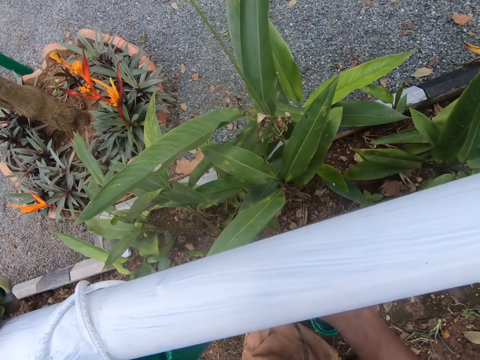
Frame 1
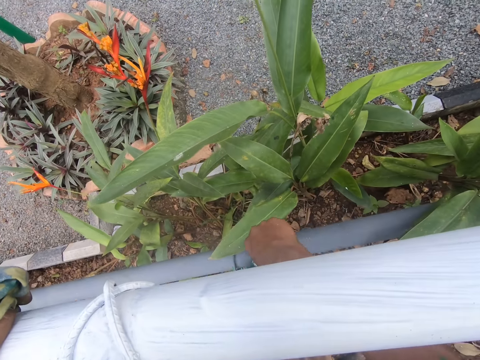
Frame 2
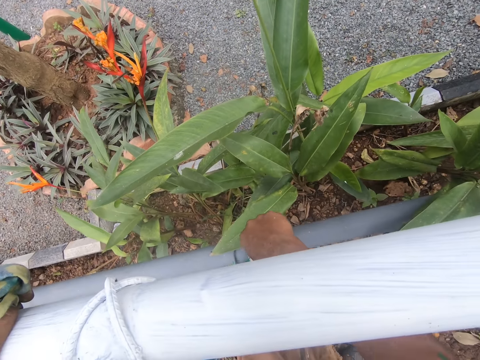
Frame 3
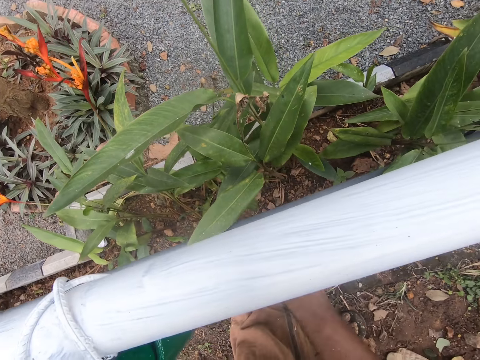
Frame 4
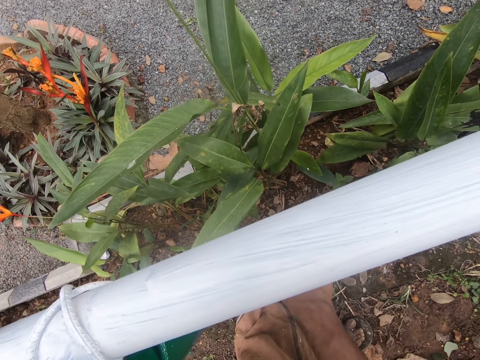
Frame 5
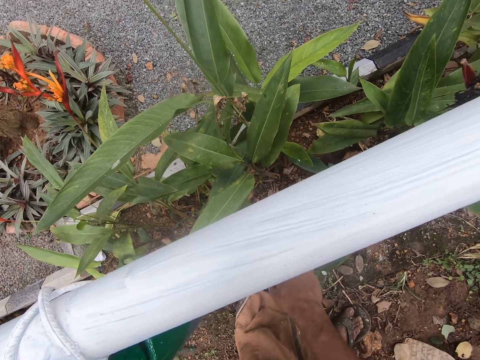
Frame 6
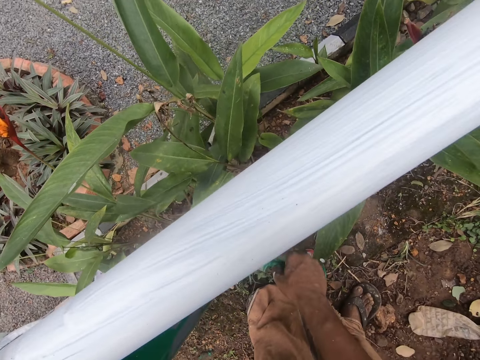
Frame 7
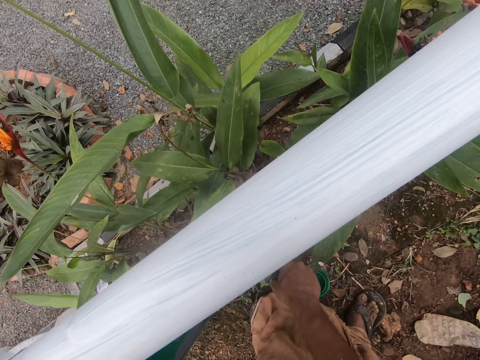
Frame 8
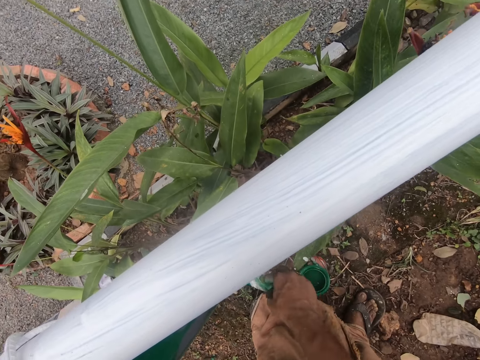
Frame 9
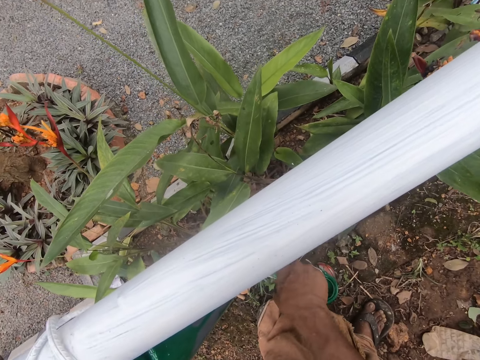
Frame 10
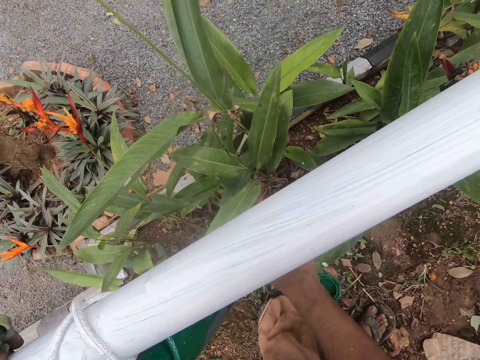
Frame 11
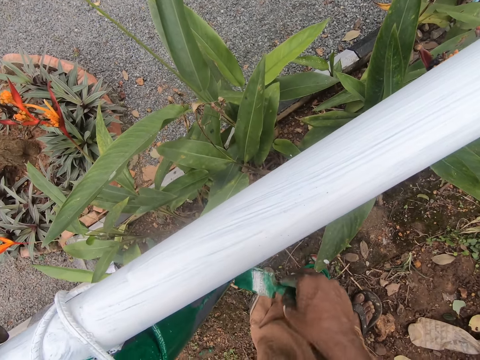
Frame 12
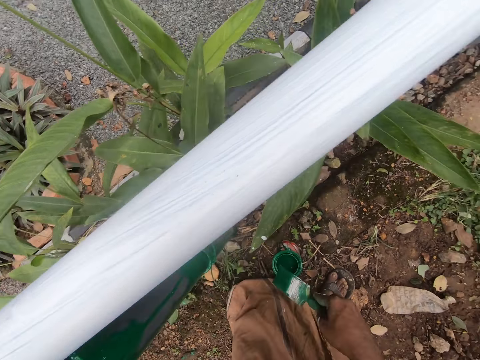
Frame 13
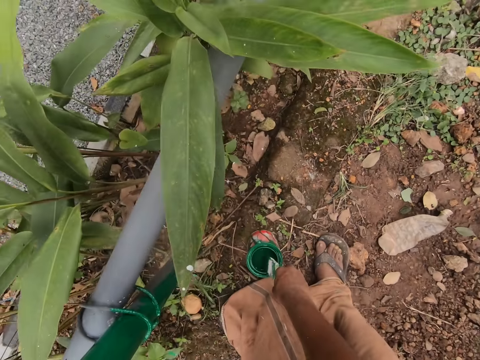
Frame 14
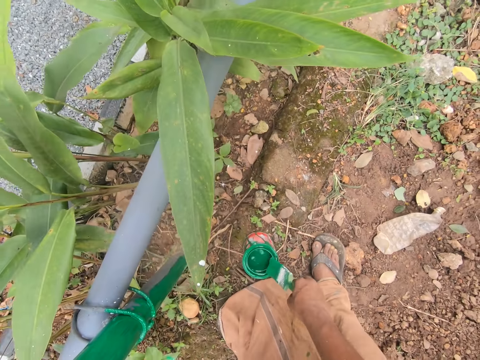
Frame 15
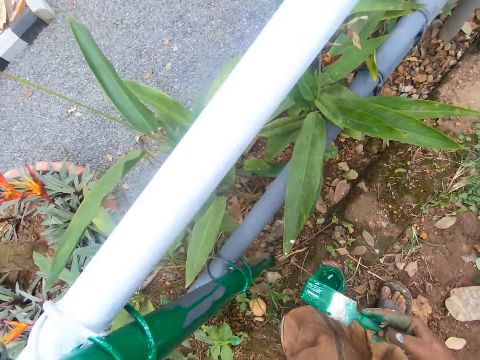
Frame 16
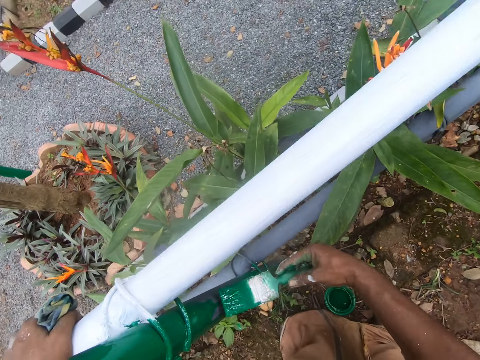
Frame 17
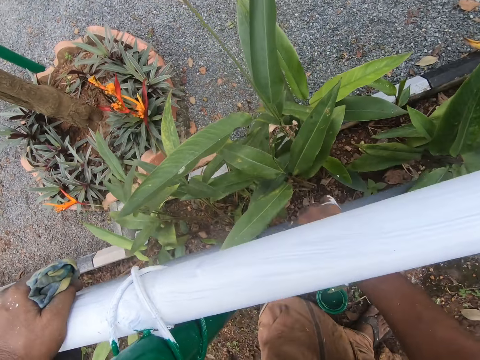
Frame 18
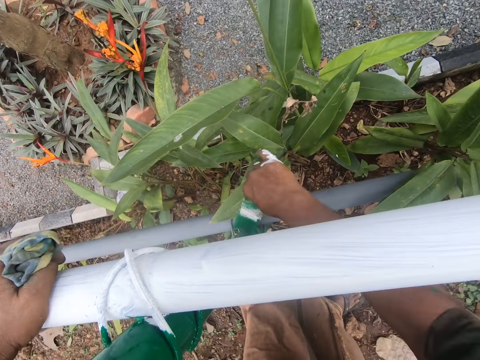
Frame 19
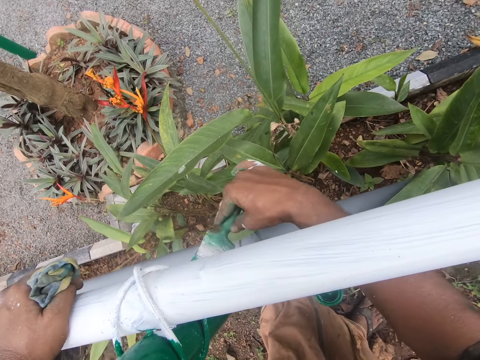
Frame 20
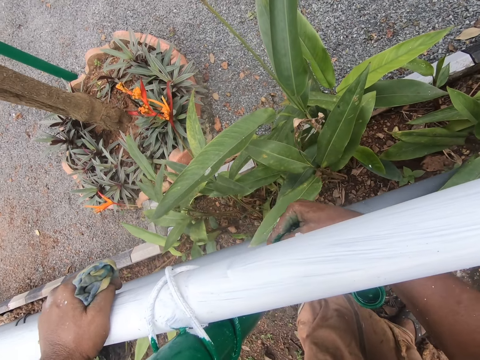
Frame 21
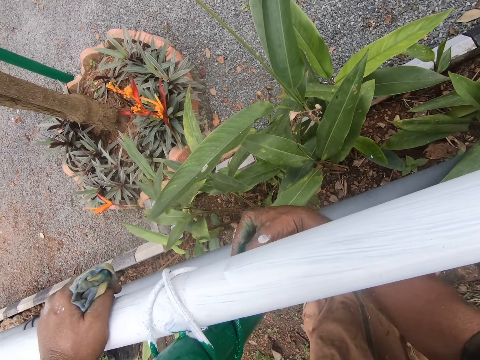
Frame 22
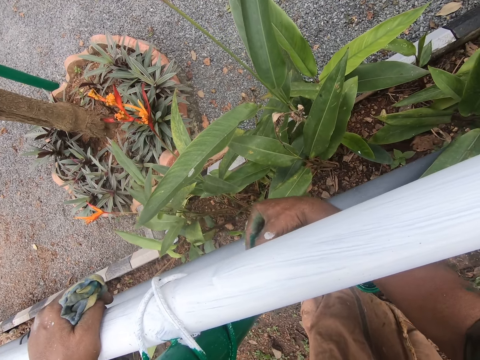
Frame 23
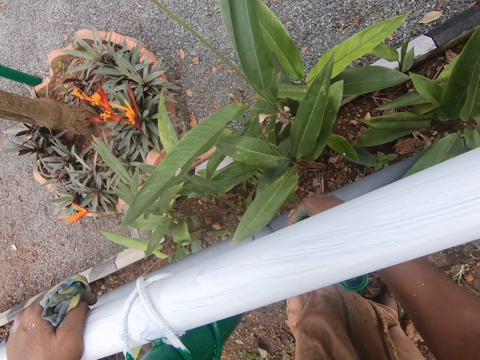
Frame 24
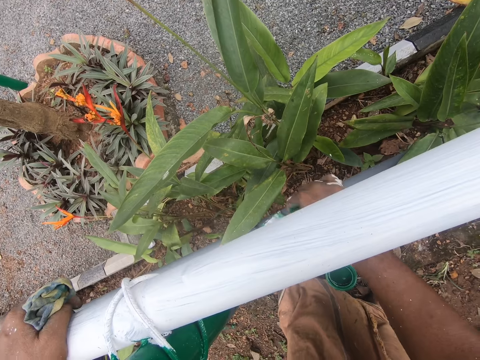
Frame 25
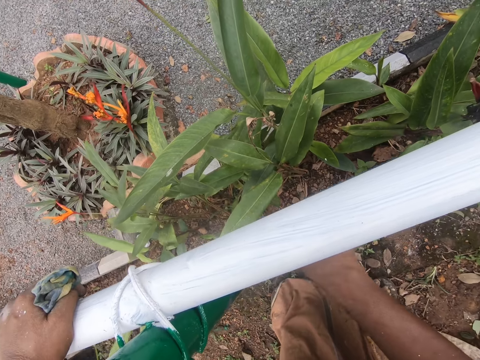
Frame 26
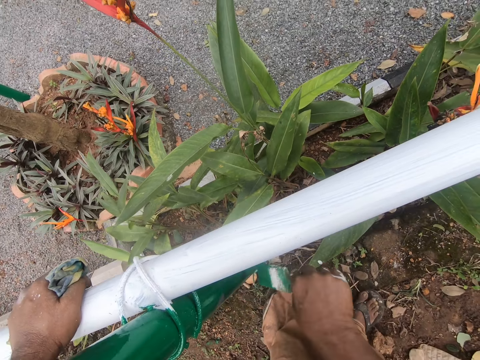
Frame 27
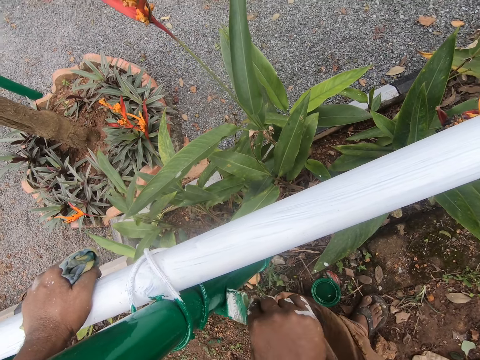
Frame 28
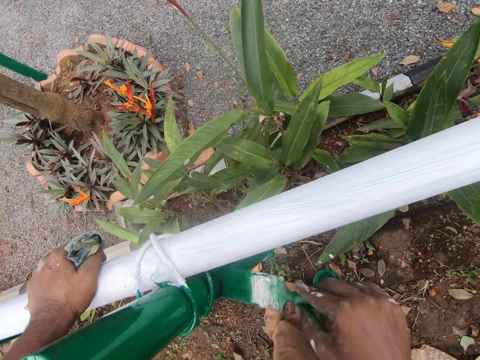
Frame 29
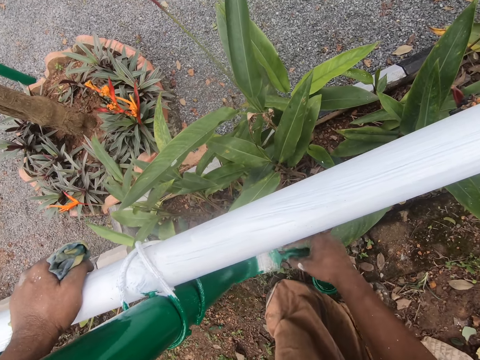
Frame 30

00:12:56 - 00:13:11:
The camera wearer paints the fence post with the paint brush. They dip the paintbrush in the paint. They paint the fence post with the paint brush.

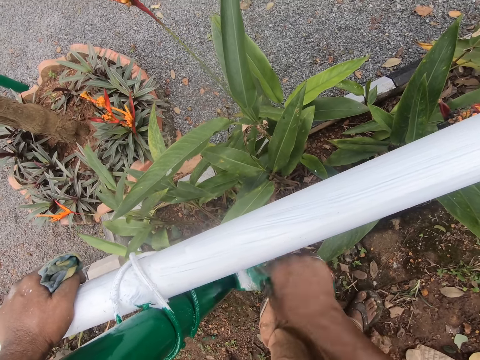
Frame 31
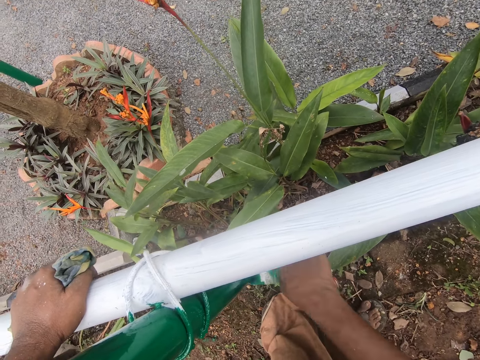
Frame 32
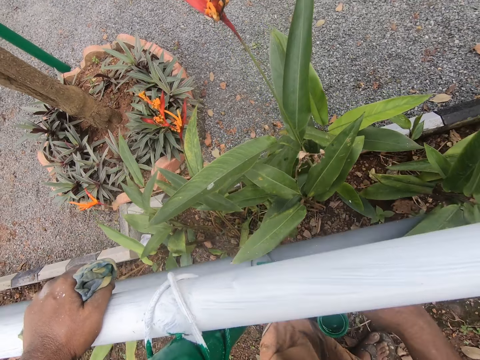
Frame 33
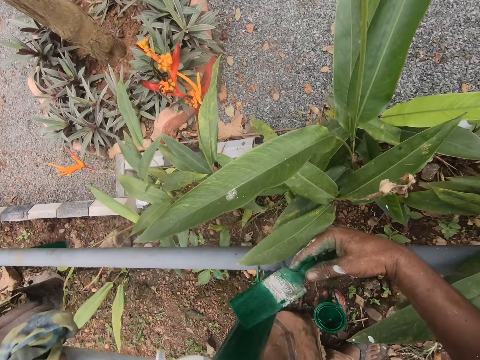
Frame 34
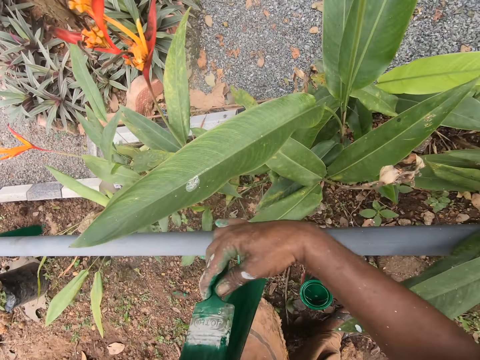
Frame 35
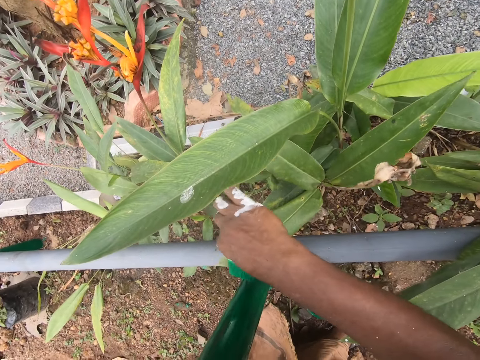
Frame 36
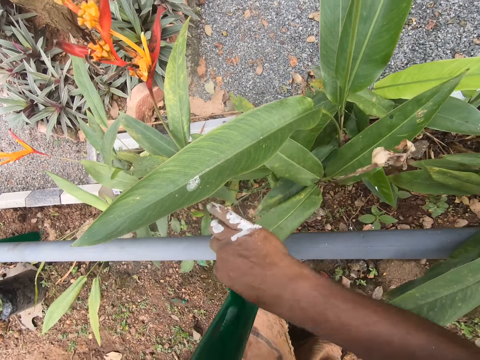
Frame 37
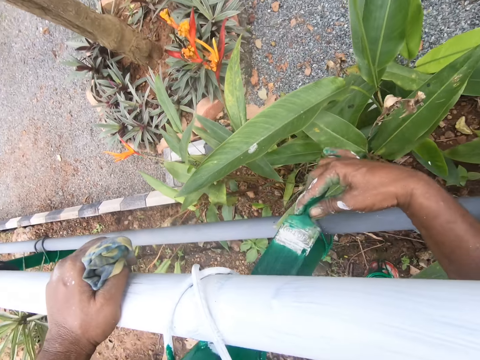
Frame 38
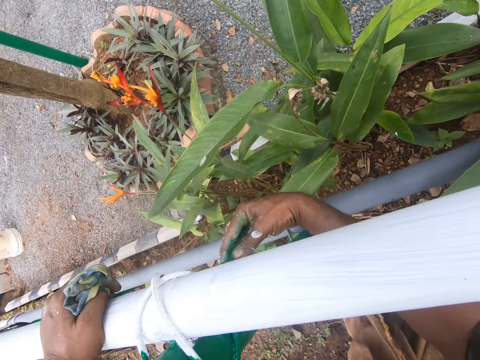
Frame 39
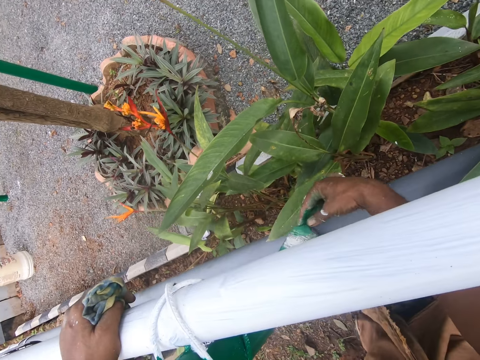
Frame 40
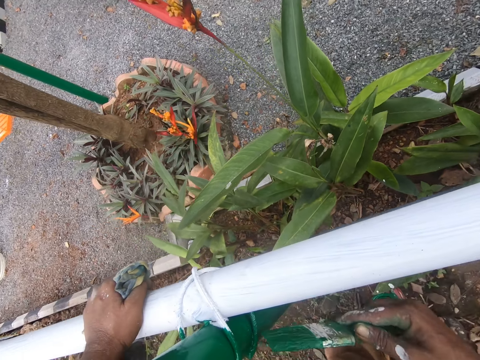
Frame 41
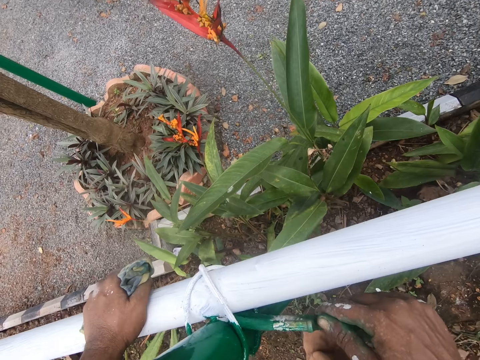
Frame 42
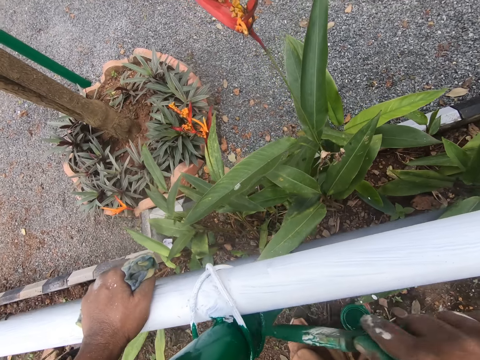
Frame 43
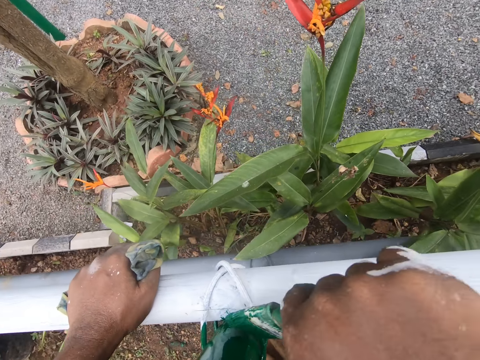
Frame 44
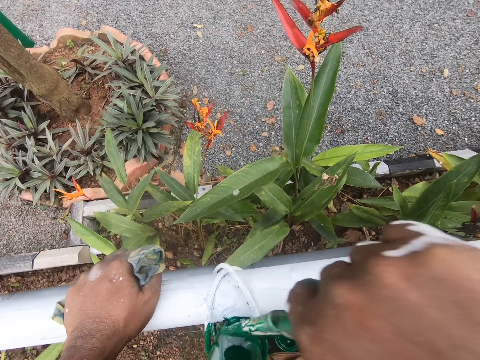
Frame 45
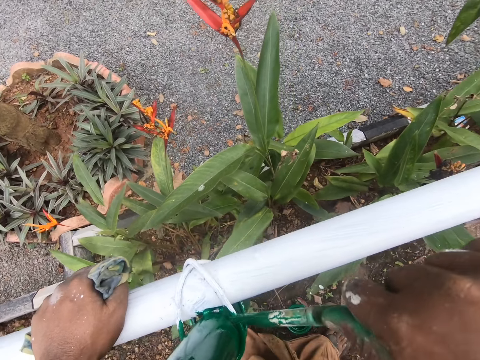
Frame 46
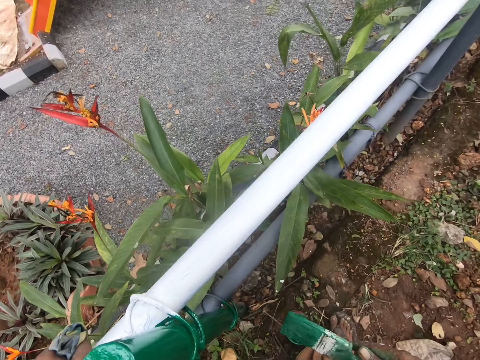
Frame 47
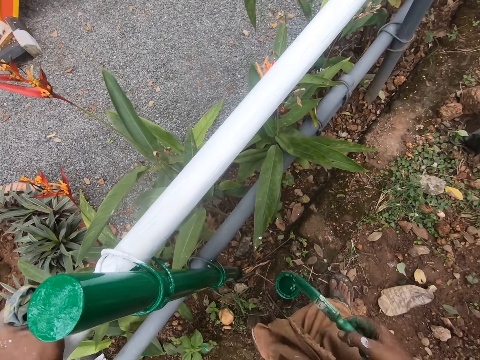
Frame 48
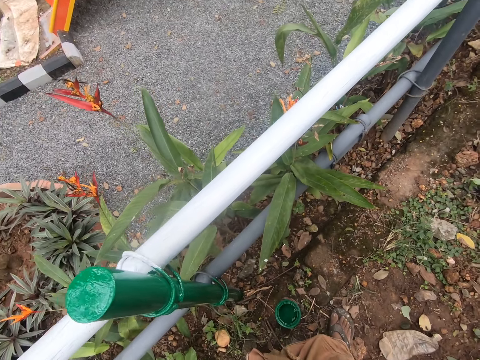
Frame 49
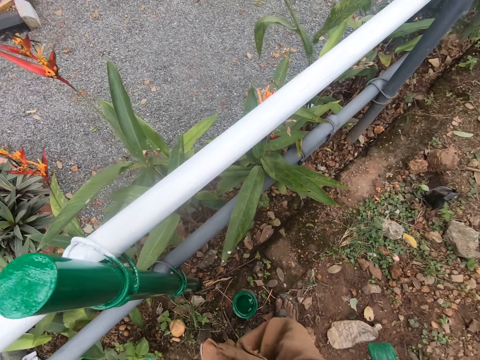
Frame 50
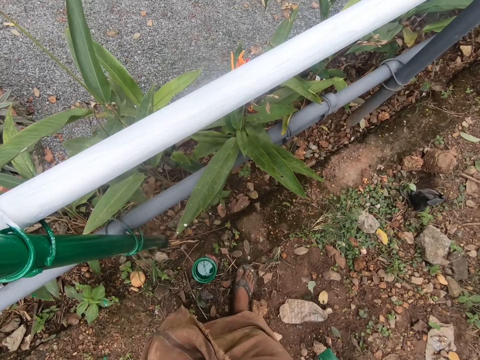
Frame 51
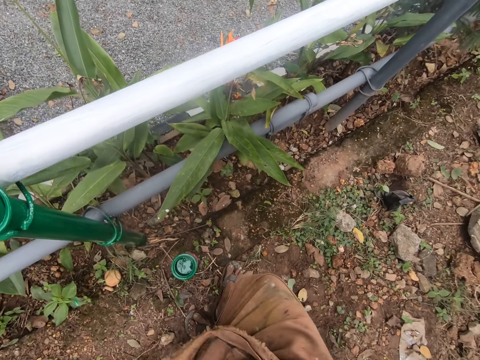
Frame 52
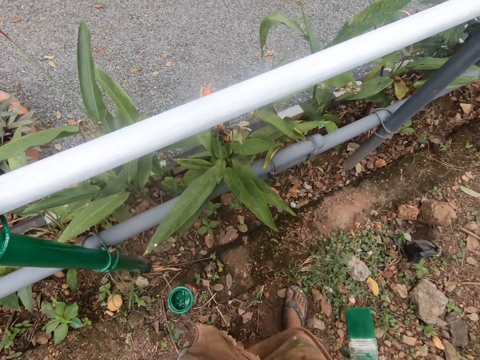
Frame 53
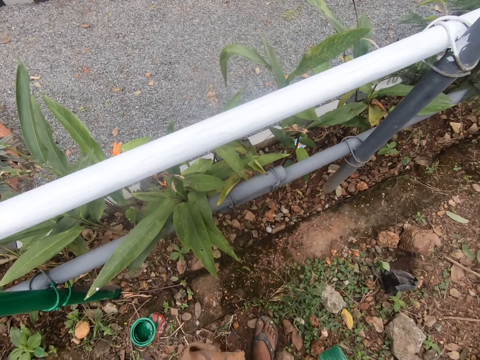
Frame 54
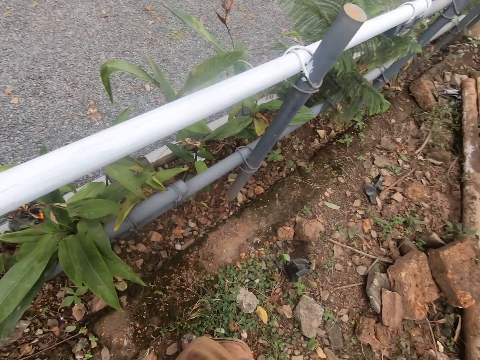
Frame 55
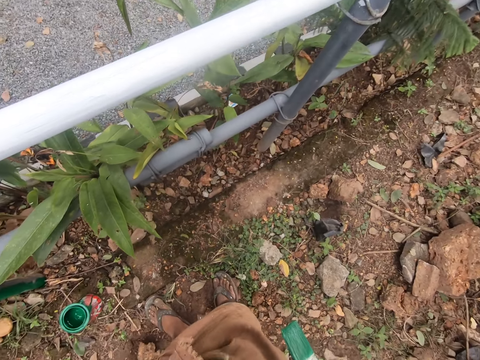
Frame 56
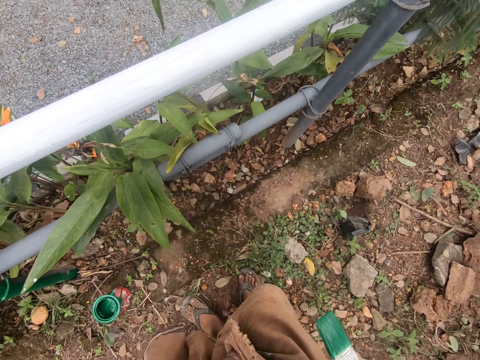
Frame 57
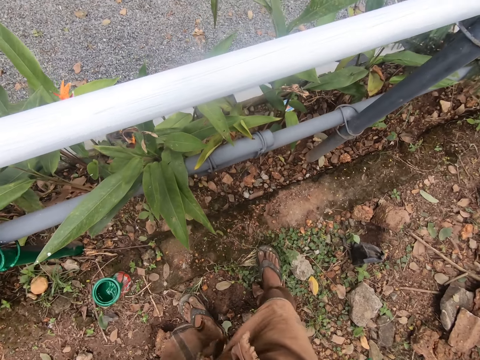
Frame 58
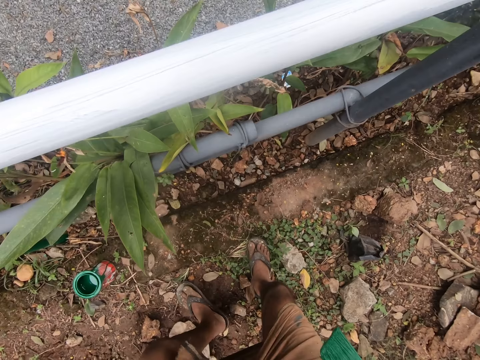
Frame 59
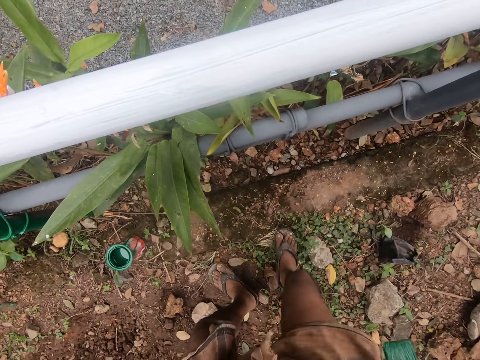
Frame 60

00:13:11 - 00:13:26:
The camera wearer stares down. They walk around.
